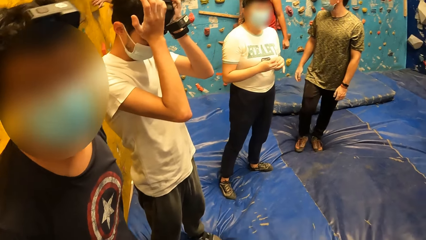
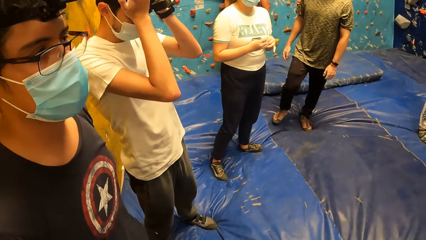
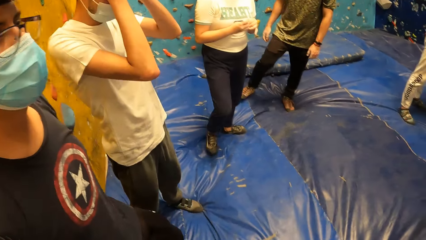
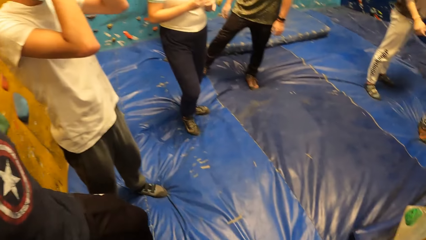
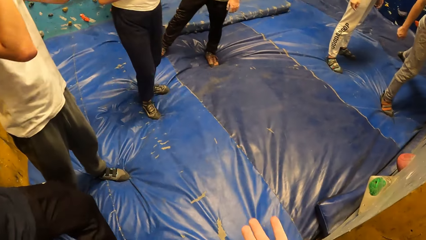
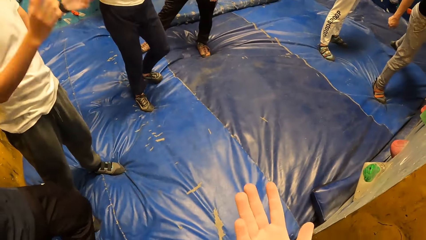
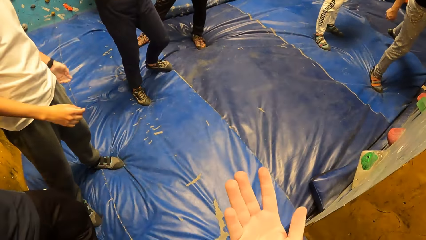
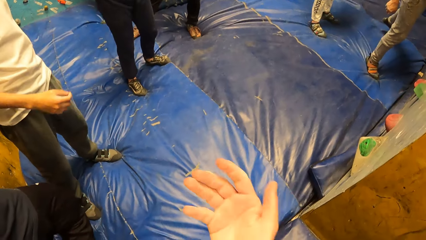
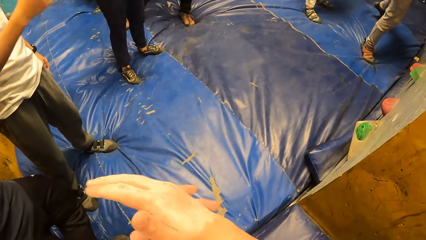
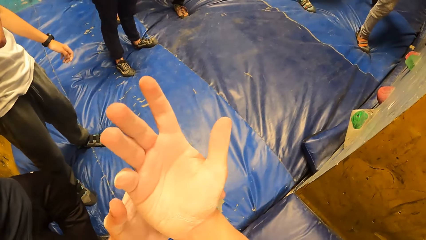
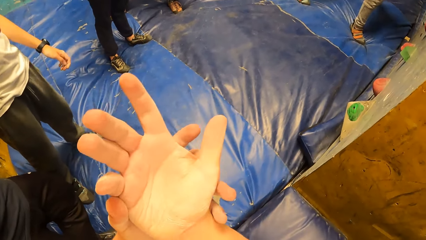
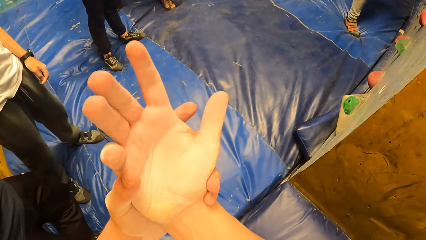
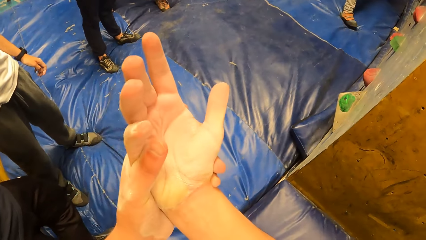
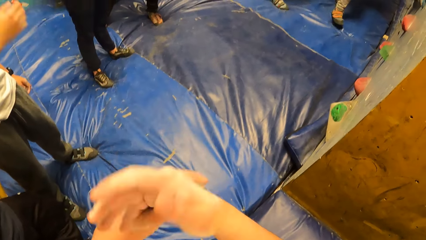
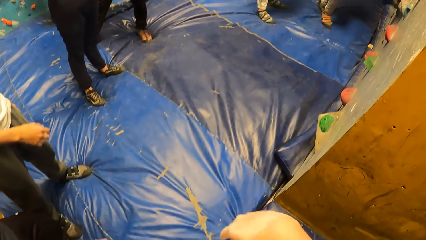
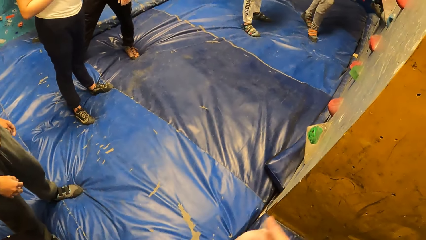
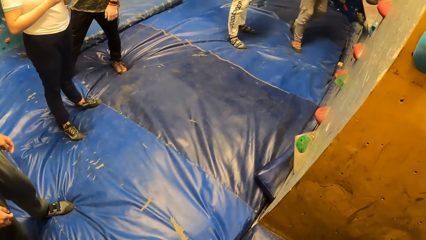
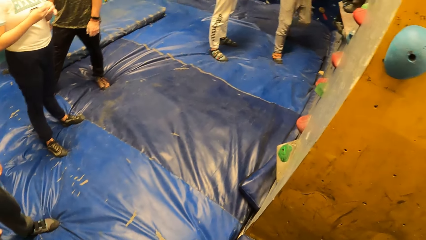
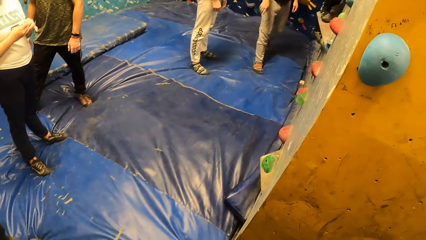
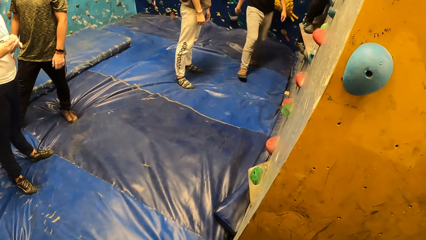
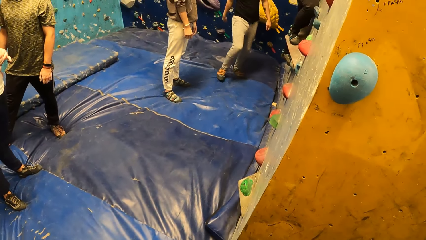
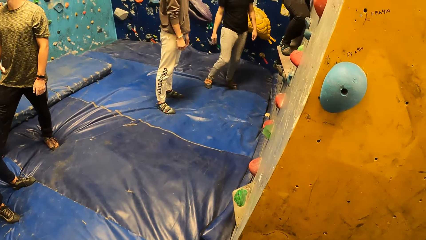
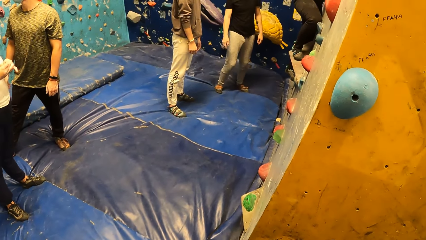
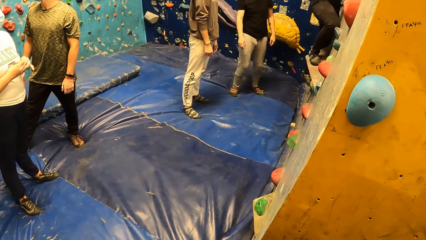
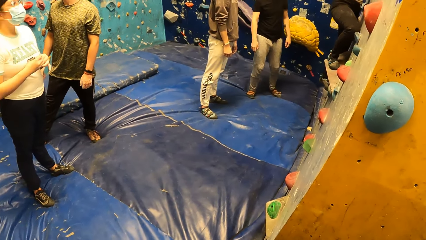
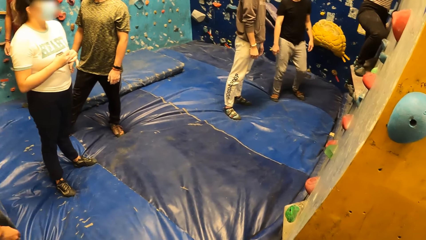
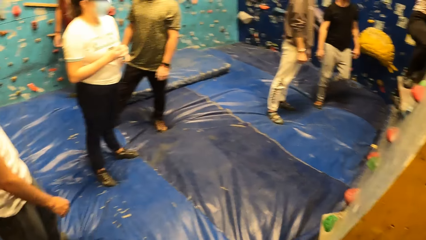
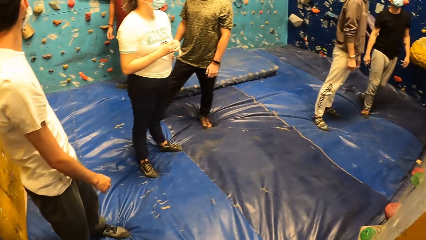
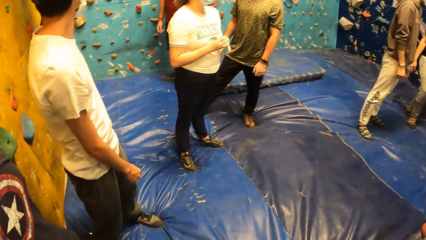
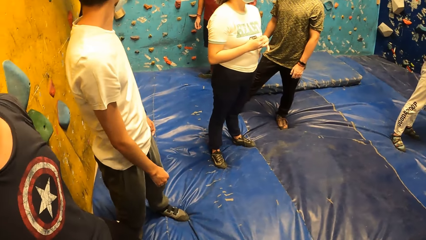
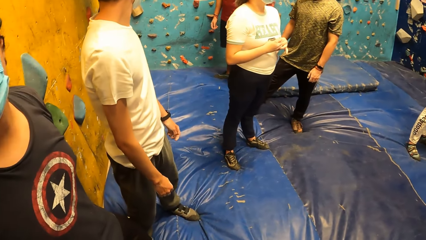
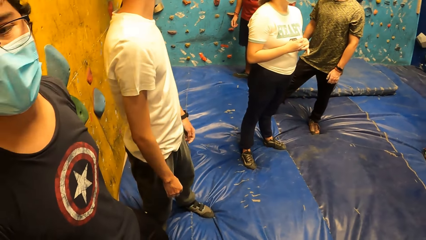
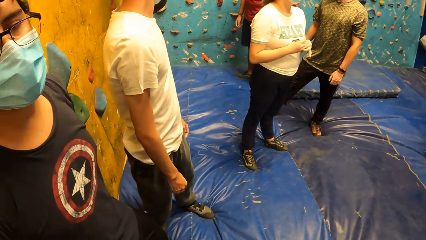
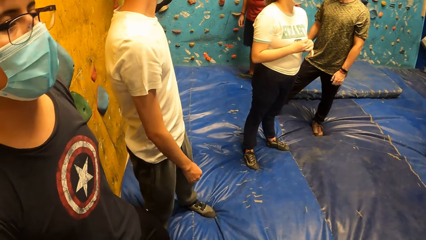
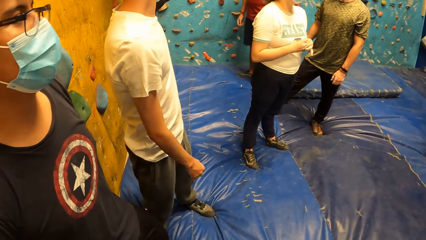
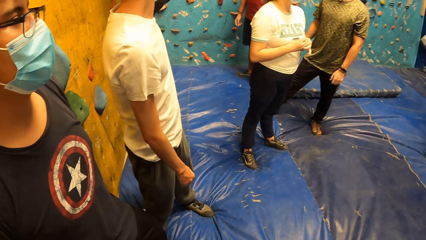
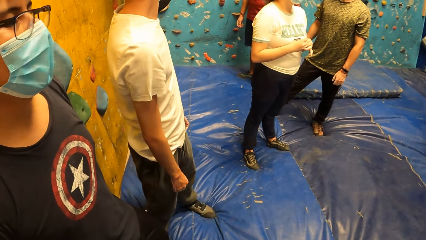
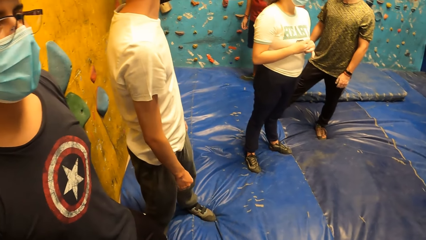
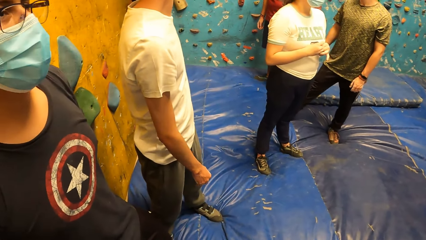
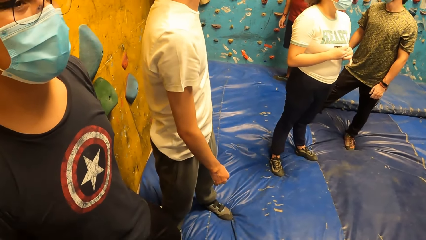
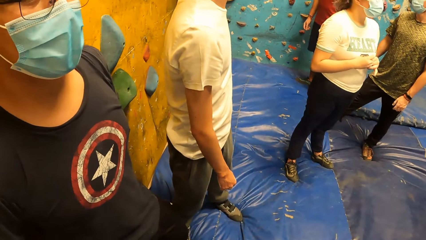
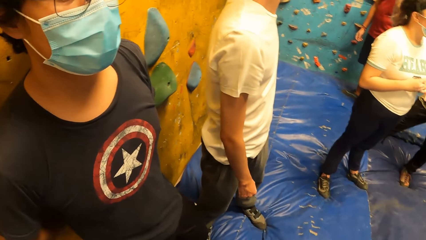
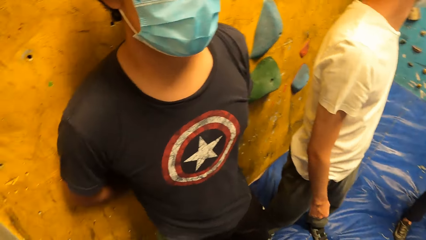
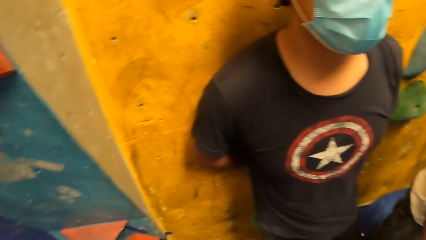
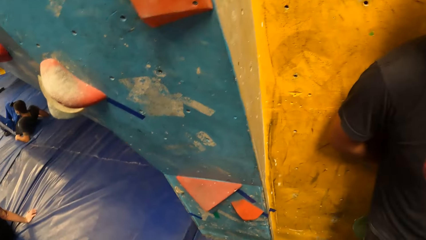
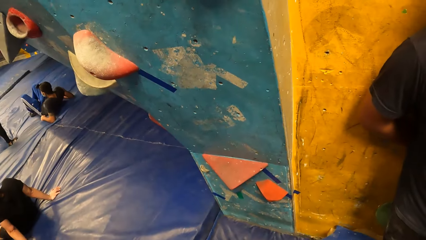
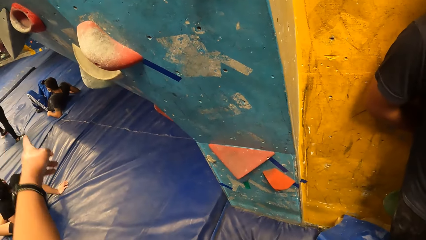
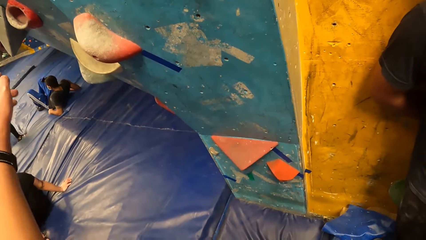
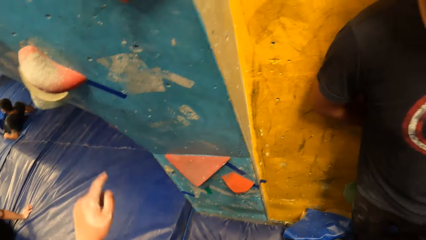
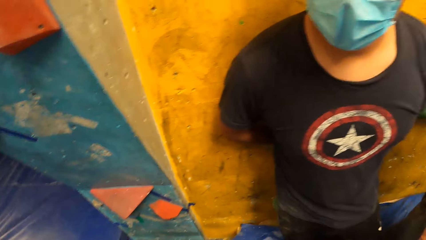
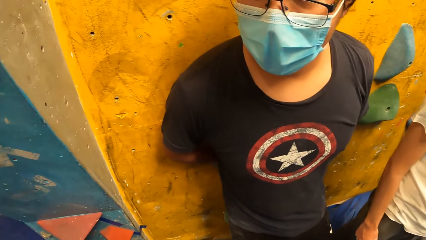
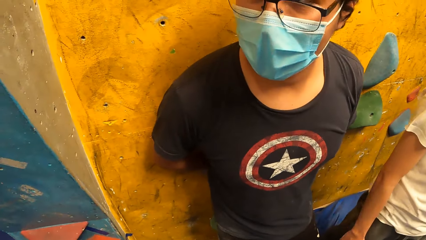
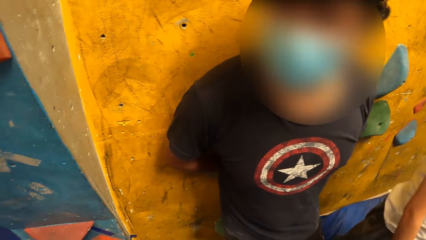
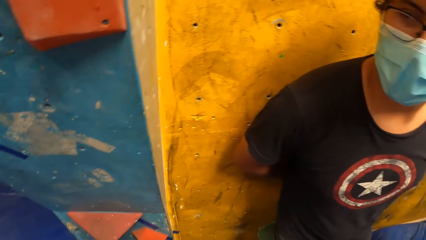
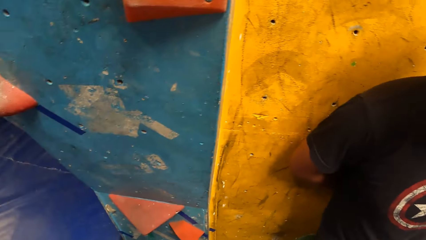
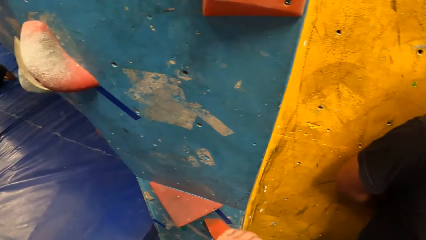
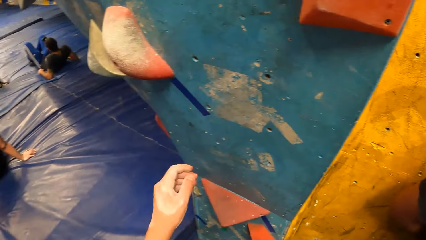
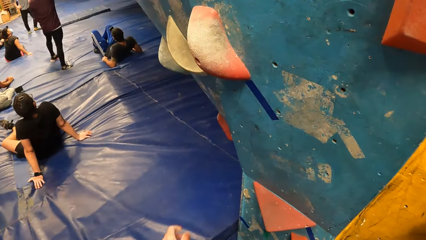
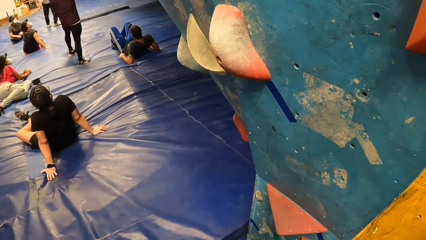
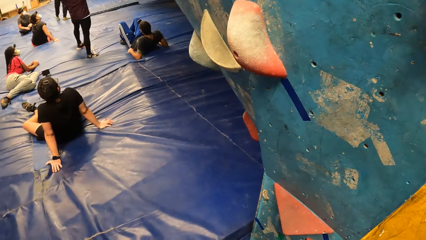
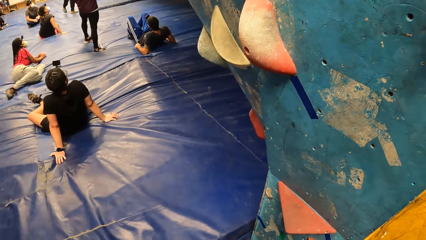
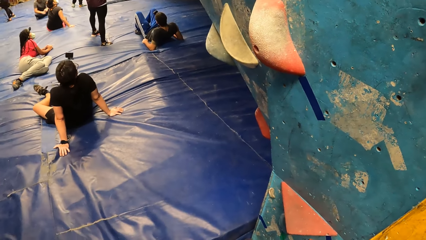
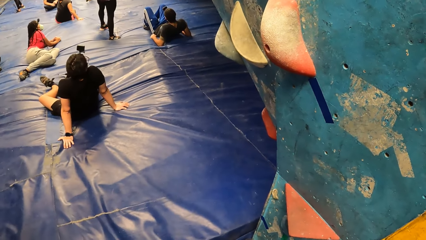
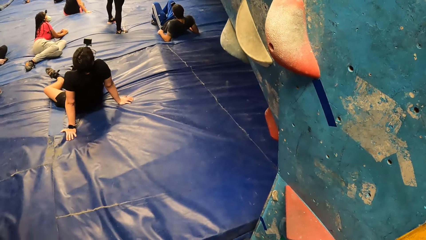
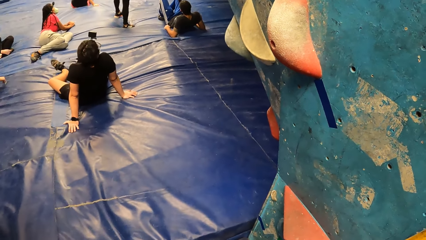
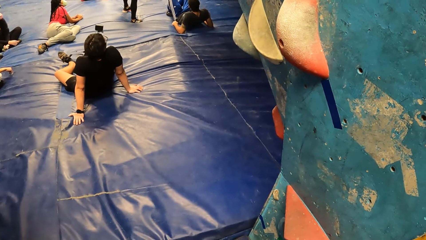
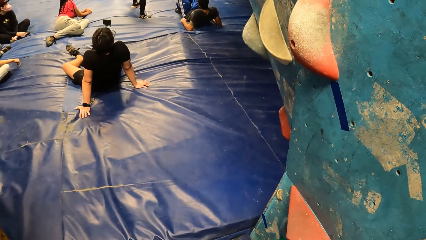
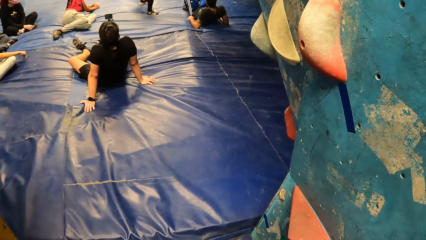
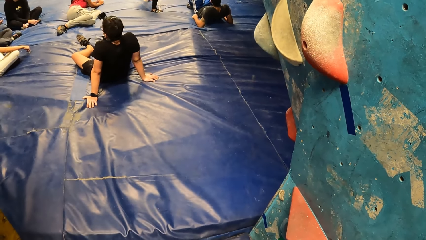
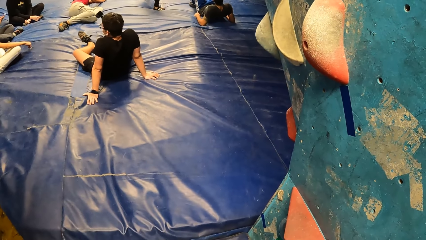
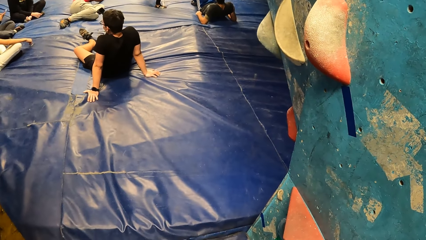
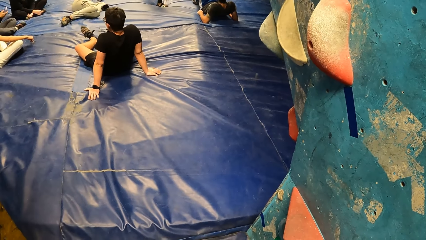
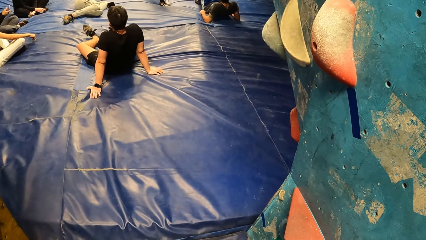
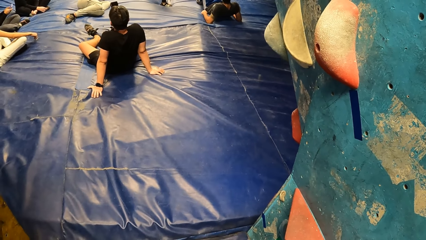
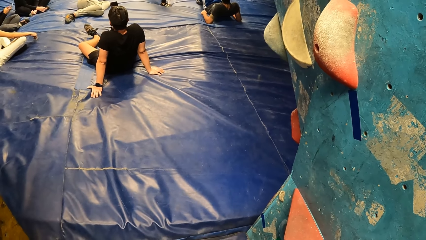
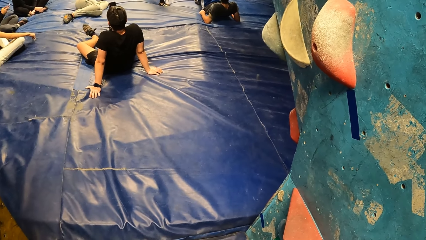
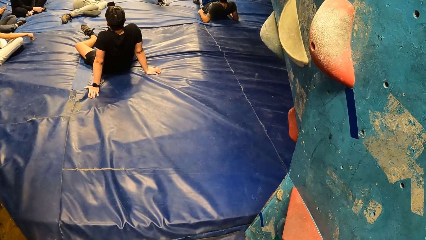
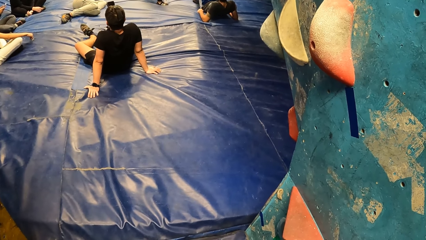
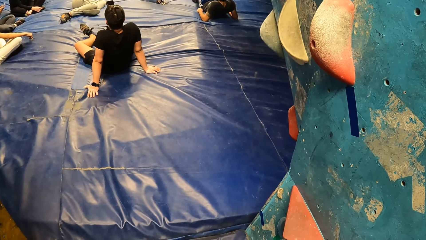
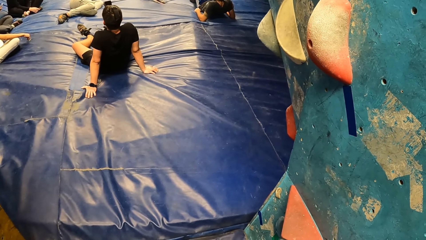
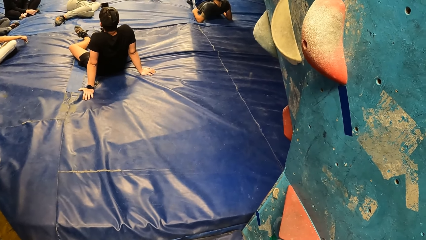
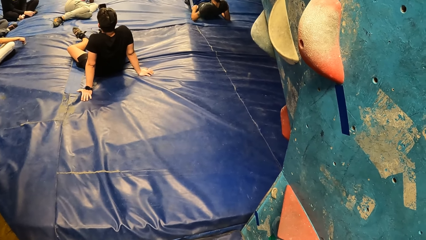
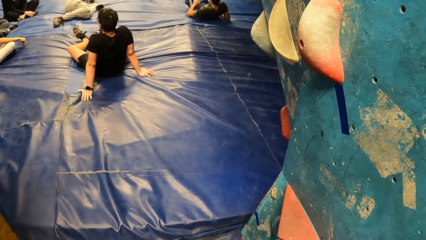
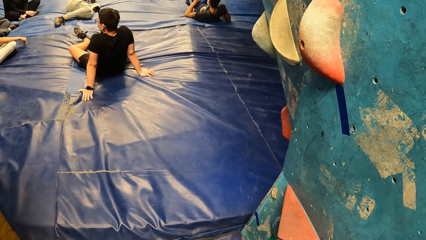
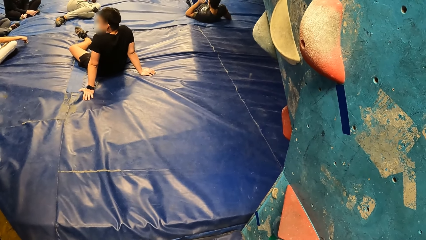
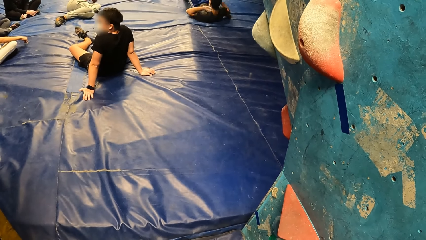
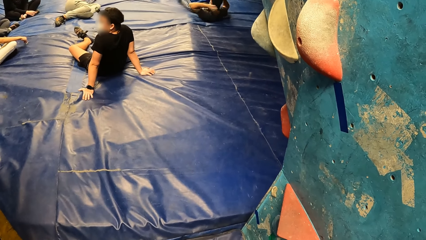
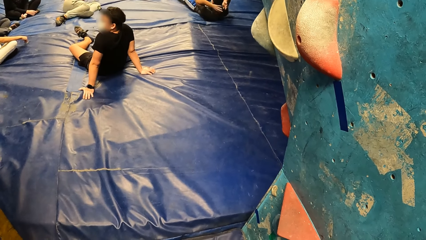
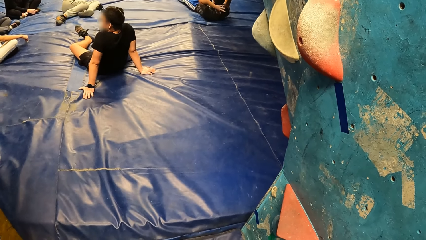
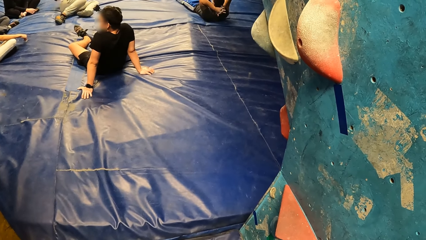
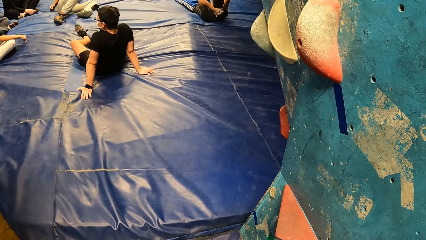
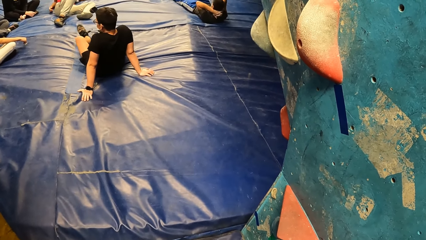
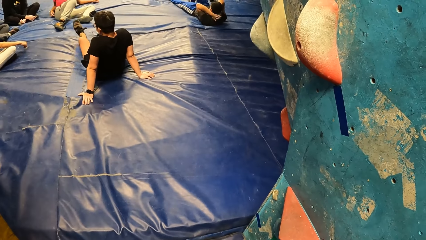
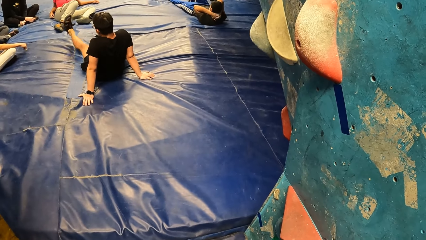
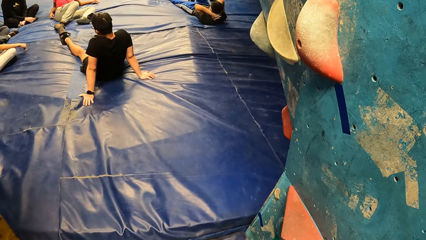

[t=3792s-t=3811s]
The camera wearer massages his right hand with his left hand. He holds his hand. He gestures at a man. He points at something.
